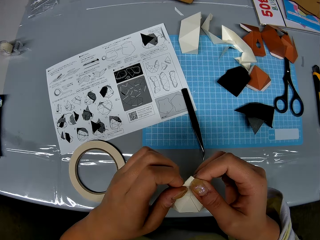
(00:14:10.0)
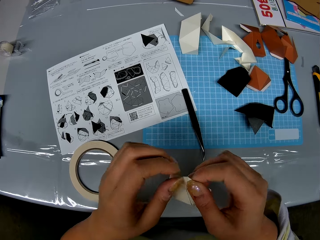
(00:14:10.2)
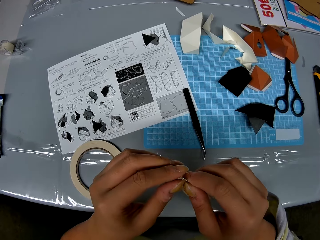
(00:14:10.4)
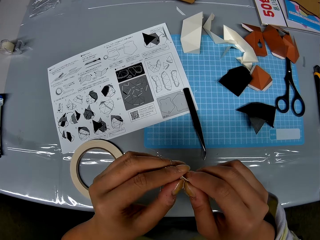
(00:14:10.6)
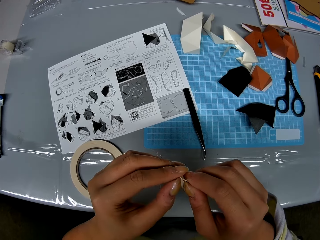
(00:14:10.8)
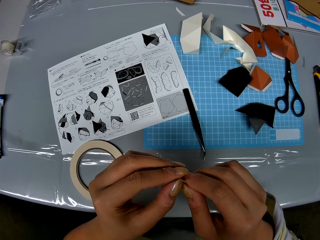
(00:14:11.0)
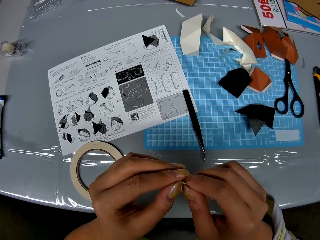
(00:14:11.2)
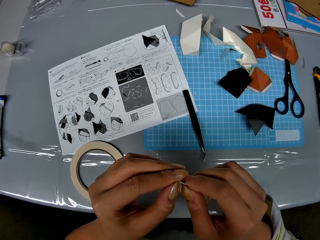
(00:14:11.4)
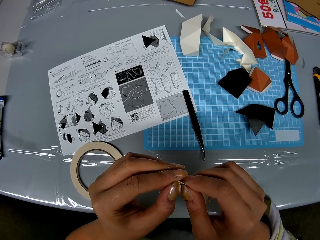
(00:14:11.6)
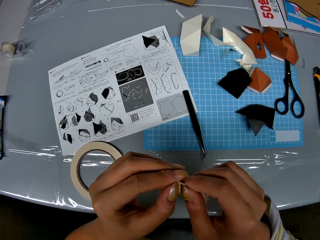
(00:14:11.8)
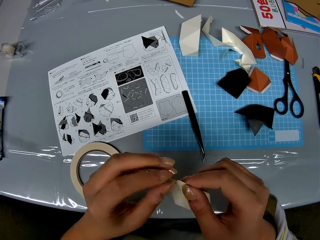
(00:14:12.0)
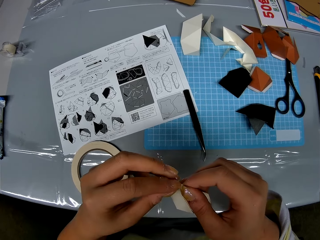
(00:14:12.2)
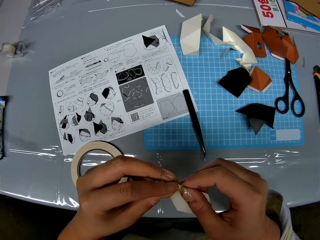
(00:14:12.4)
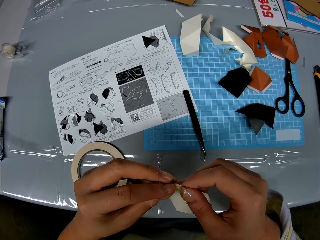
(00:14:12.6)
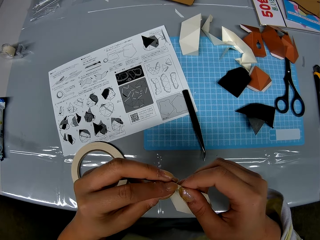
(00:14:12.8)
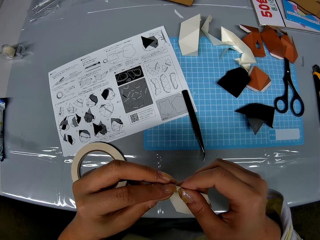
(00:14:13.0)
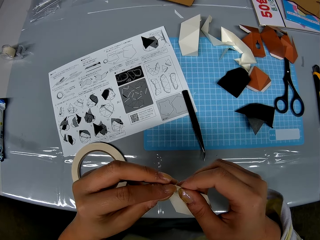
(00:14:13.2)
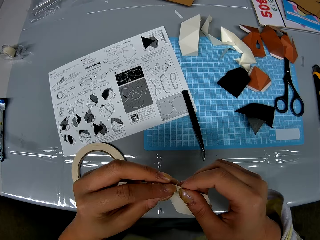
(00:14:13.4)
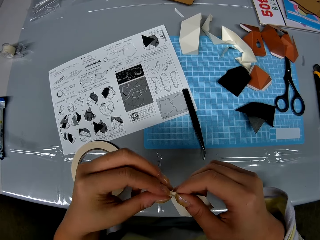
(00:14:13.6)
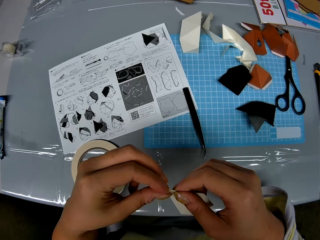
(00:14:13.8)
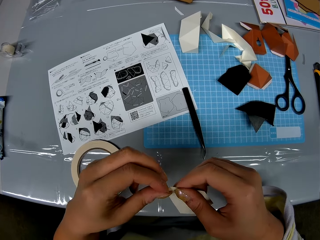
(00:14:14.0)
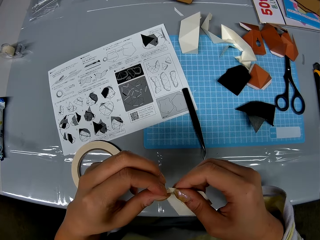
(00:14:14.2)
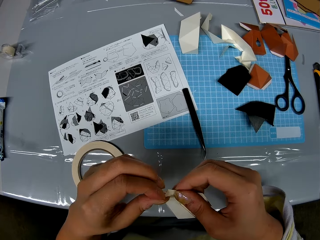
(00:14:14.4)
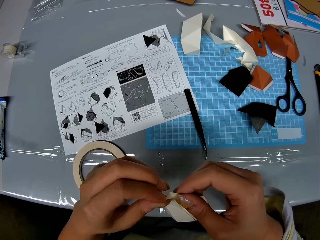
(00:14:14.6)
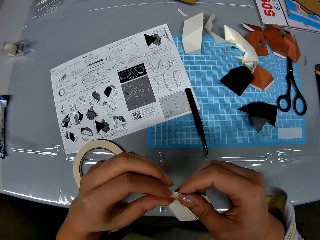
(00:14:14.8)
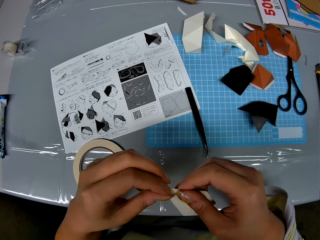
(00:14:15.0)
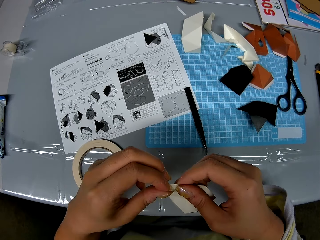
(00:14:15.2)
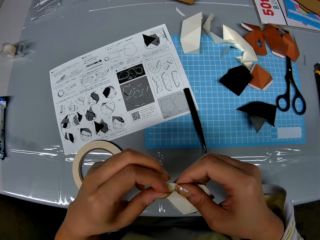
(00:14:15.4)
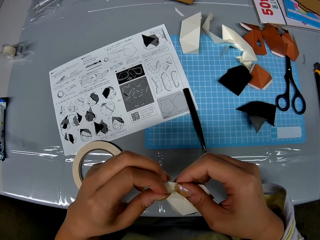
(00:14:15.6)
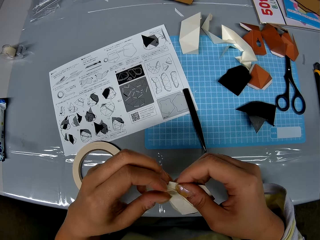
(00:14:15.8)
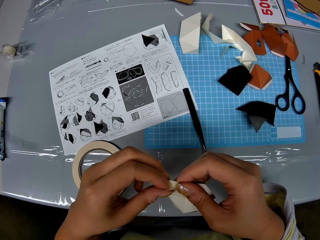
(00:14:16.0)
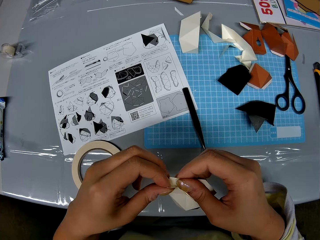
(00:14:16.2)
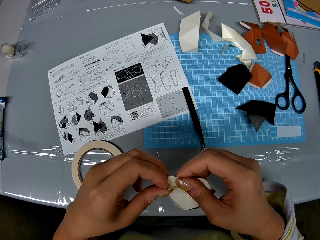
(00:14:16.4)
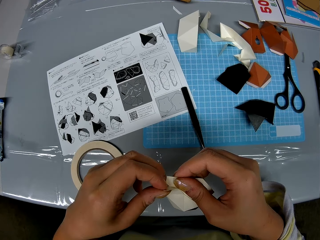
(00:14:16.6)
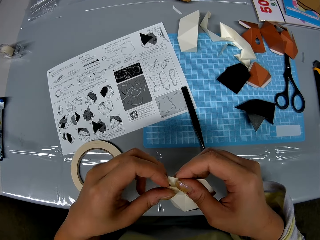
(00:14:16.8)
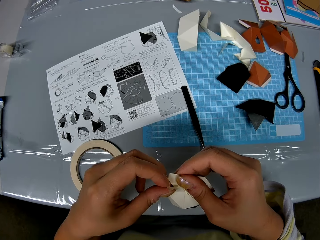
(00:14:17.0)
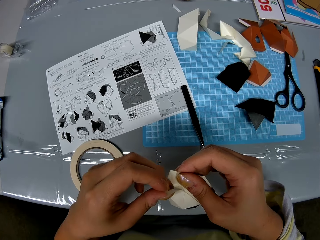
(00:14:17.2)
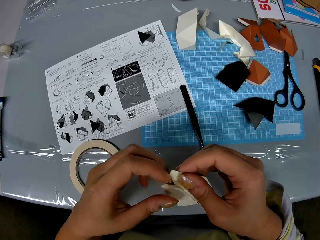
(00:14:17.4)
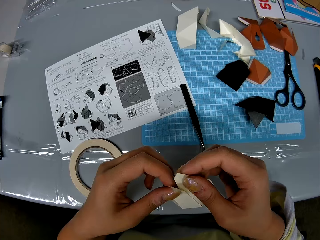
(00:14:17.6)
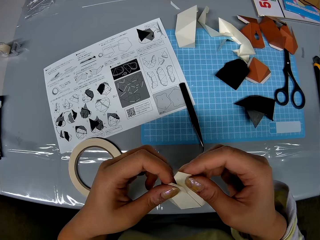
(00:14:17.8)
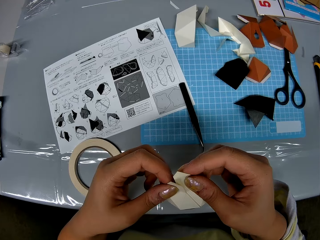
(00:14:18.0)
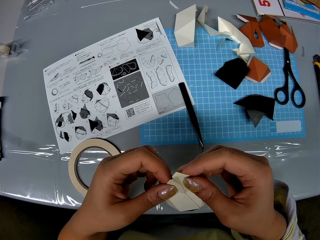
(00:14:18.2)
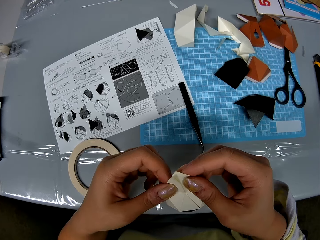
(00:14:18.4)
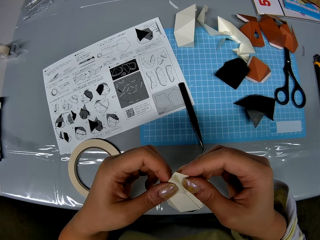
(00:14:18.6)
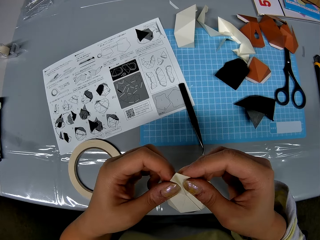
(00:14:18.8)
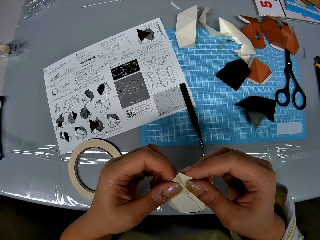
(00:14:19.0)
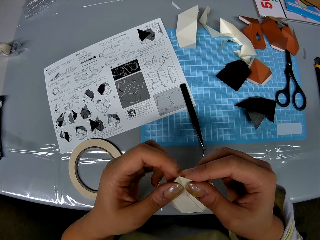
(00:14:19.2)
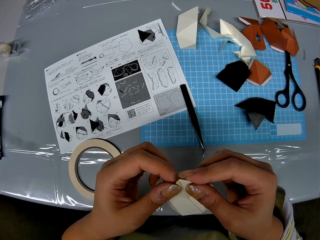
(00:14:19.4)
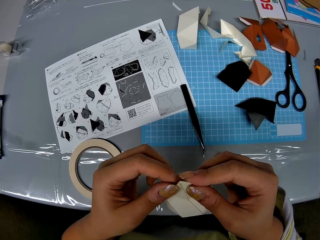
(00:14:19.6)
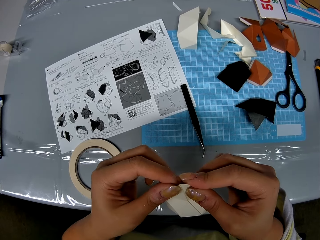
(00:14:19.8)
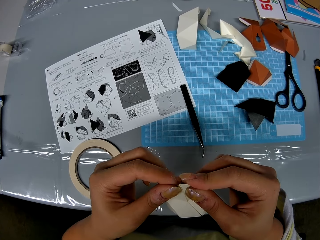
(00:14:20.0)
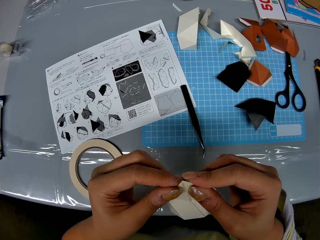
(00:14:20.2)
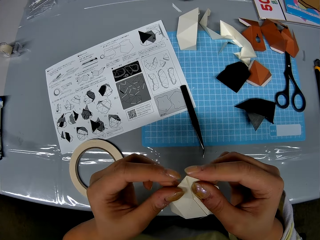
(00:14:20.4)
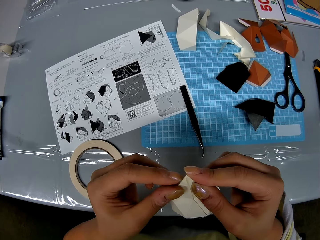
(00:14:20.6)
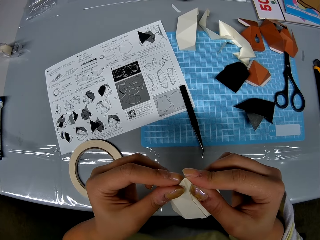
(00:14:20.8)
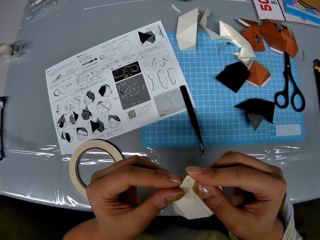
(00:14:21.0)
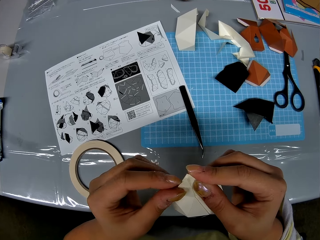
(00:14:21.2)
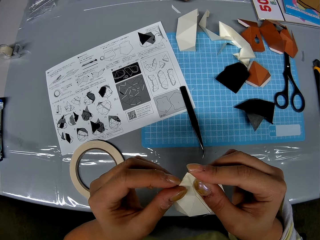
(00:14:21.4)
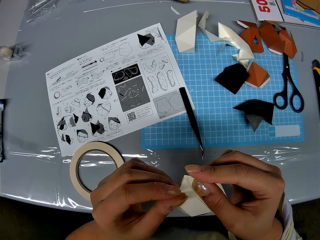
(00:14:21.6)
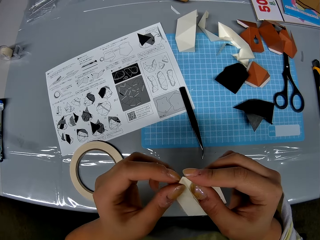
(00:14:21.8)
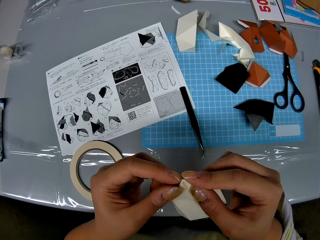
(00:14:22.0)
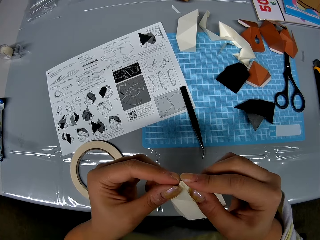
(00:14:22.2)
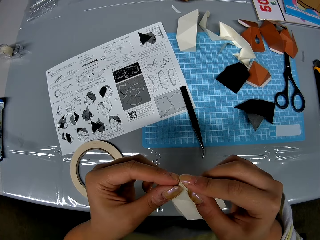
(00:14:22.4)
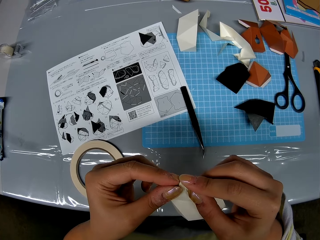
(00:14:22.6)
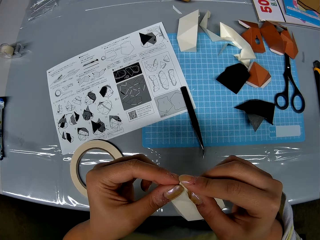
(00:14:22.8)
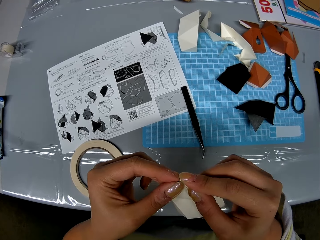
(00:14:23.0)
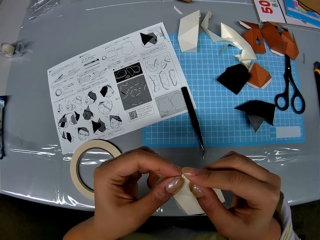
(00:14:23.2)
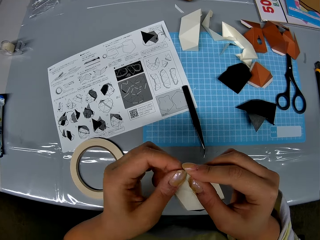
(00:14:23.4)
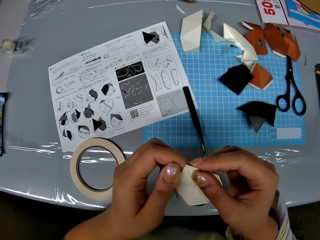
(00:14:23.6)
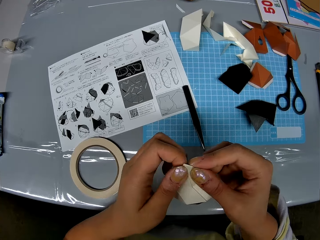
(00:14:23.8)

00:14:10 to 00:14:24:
The camera wearer detaches the model piece. They stick the model piece together.

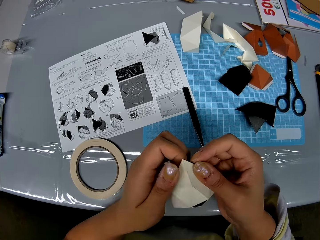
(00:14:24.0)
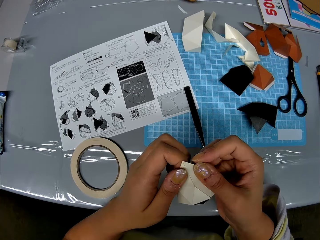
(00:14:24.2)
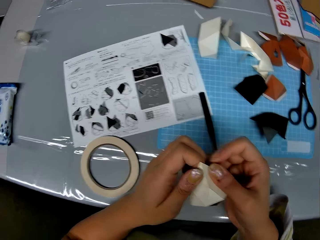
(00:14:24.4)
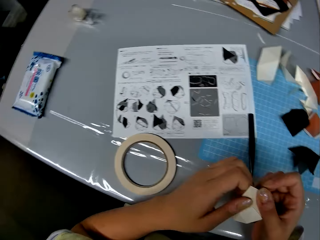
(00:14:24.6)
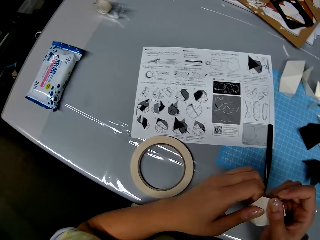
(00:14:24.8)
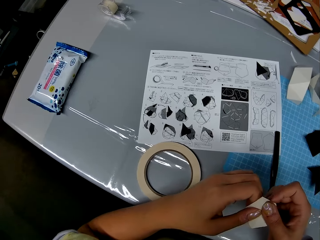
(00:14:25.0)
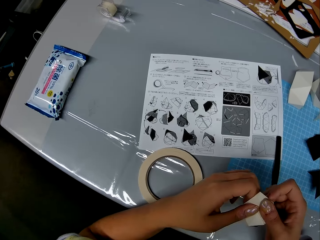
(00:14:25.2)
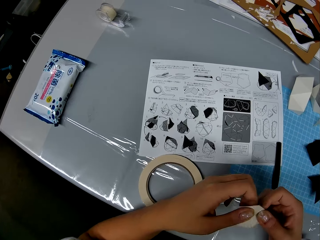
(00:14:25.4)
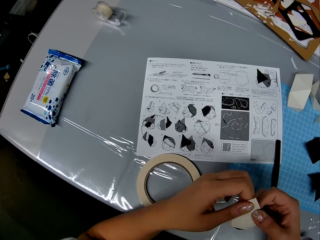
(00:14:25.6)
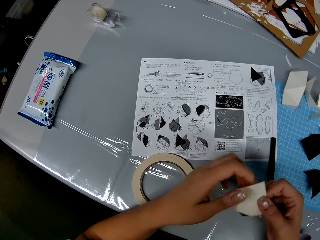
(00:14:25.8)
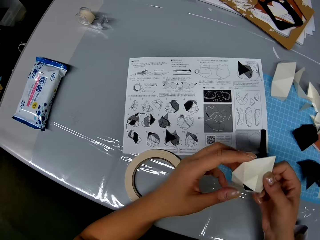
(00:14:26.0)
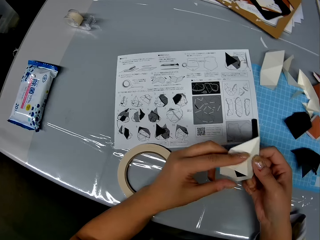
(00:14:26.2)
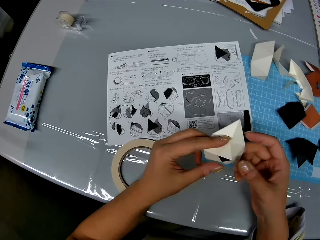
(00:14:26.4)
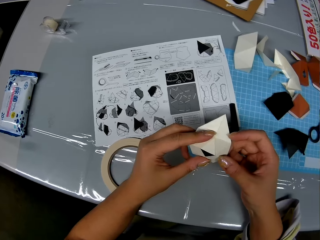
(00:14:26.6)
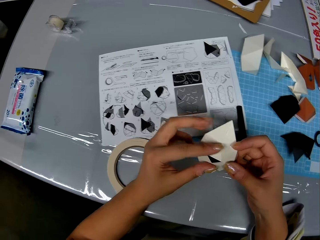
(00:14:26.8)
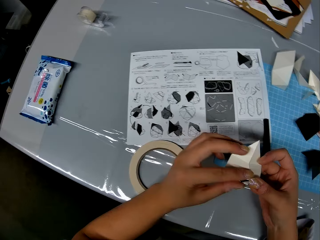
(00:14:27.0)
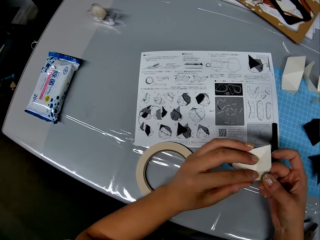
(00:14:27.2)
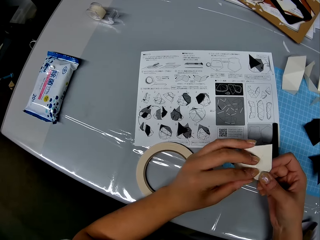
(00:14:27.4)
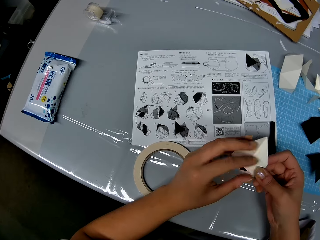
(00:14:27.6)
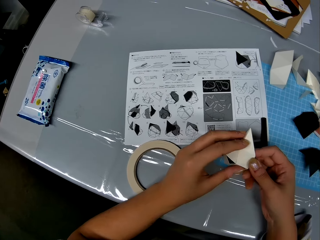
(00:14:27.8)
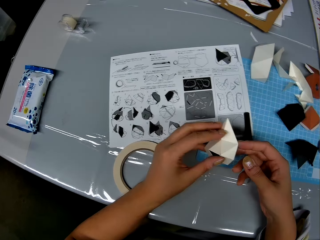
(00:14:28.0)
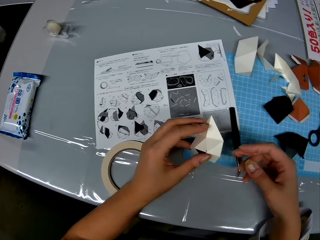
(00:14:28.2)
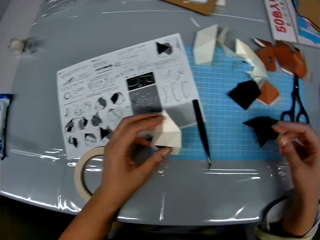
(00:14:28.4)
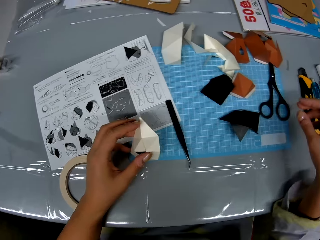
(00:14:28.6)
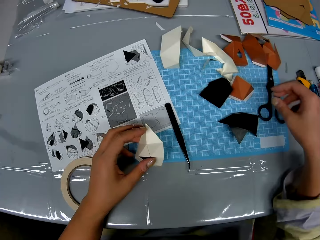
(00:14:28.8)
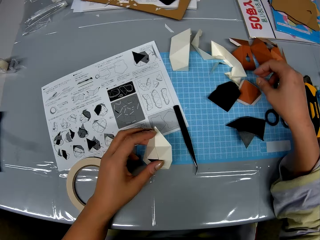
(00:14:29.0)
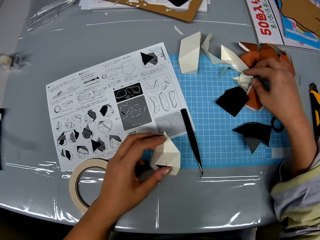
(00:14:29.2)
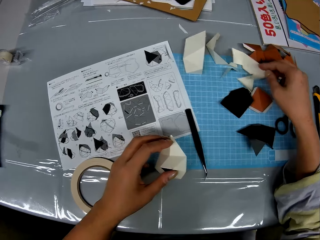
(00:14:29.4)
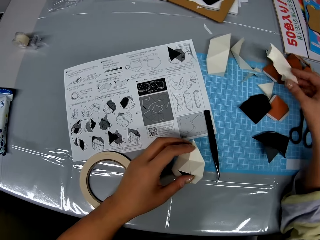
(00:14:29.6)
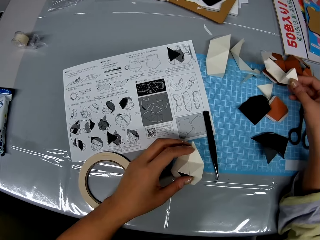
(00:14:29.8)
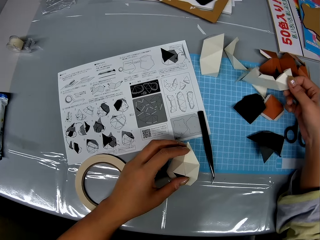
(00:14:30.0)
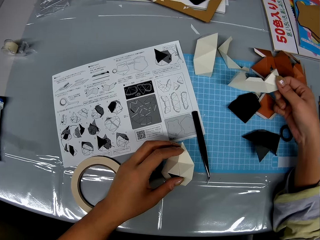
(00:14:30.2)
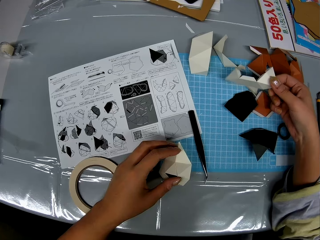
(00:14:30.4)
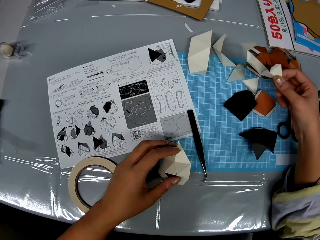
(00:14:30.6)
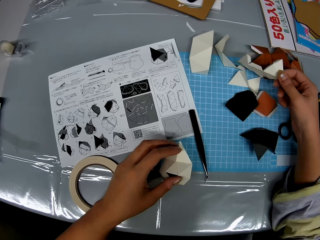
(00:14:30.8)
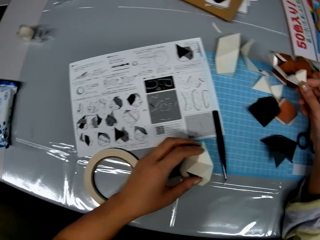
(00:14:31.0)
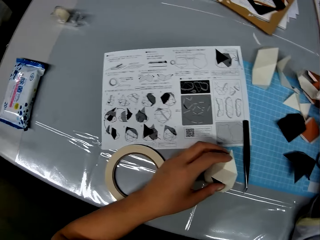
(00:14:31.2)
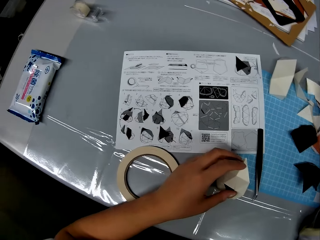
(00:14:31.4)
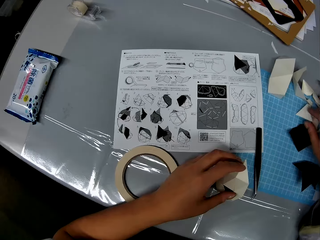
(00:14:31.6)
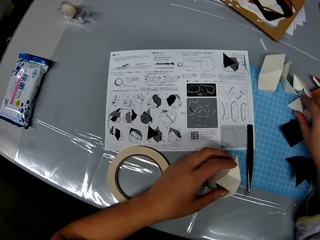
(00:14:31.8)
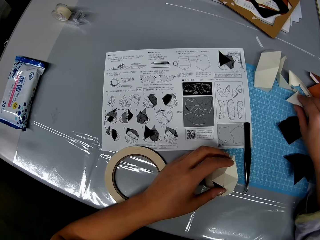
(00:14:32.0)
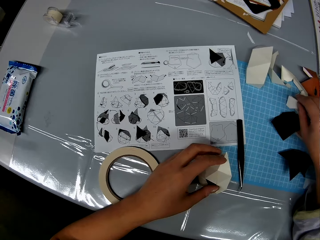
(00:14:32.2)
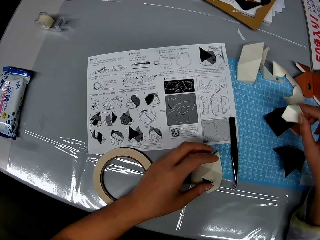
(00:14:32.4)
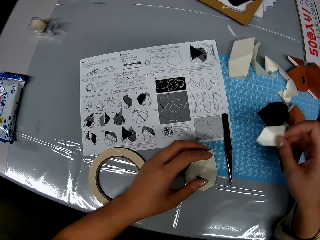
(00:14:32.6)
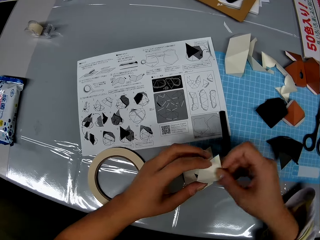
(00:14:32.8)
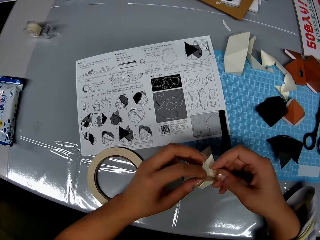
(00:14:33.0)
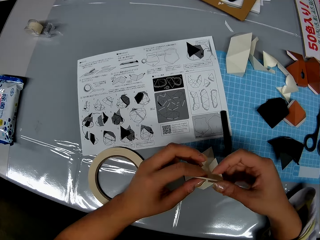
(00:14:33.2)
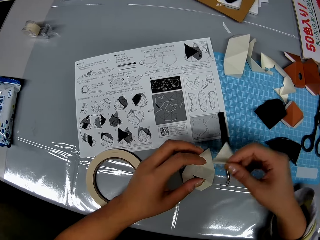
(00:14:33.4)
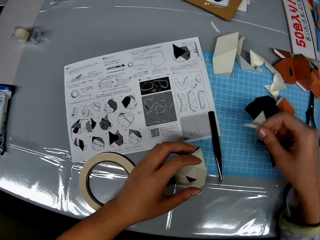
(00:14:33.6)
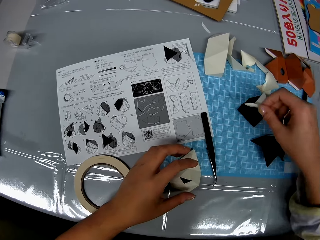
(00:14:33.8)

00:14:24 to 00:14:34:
The camera wearer looks at the paper. She moves a craft paper on the table with her right hand. She picks a model piece from the table. She holds the model piece. She puts the model piece on the table. She puts the model piece on the table again. She picks up the craft paper from the table. She drops the craft paper on the table with her left hand. She holds the model piece with both hands.
